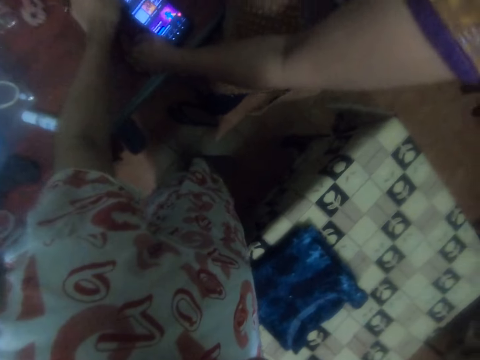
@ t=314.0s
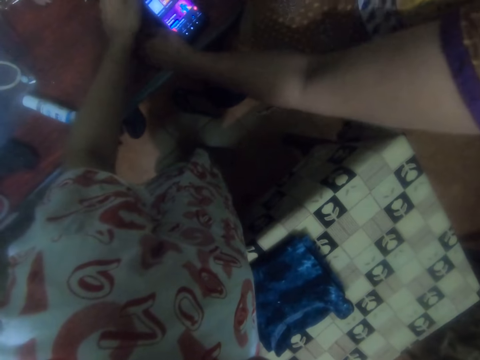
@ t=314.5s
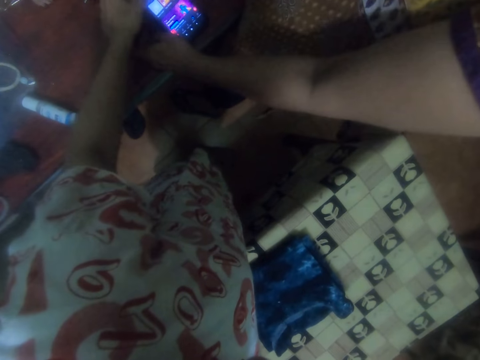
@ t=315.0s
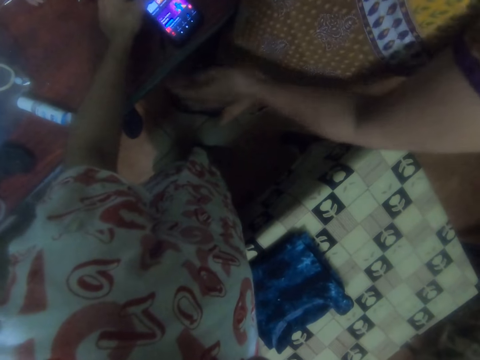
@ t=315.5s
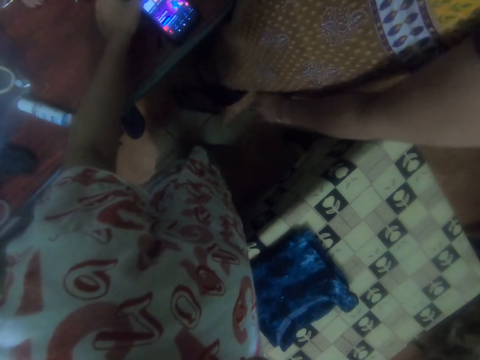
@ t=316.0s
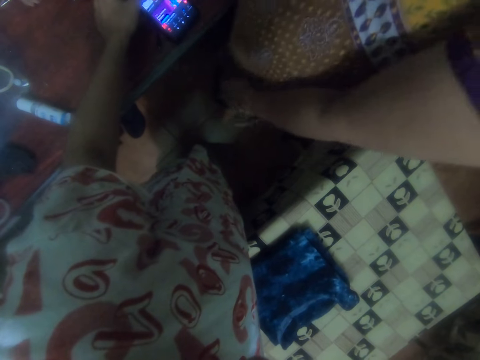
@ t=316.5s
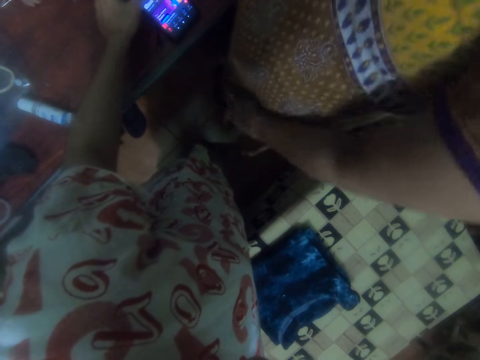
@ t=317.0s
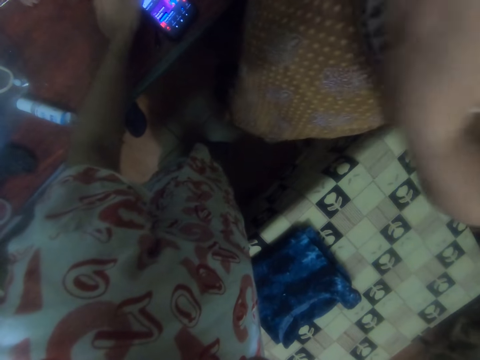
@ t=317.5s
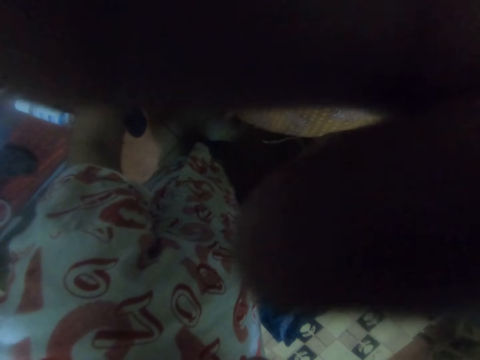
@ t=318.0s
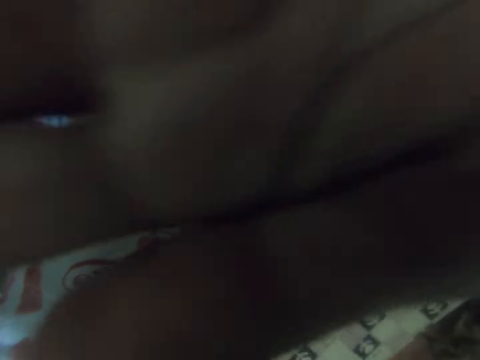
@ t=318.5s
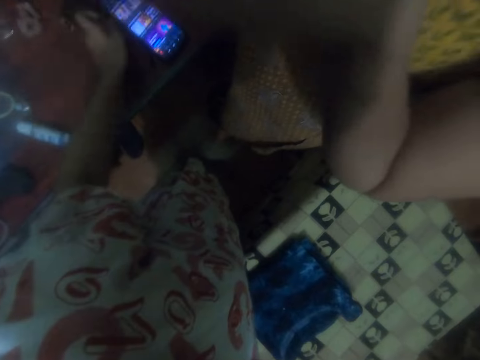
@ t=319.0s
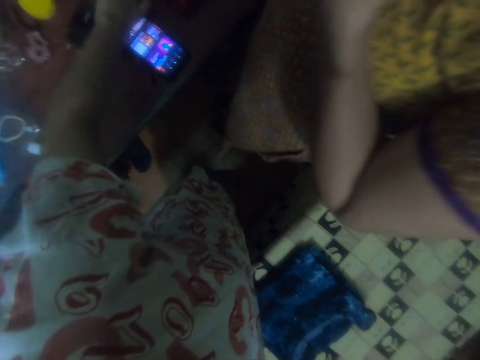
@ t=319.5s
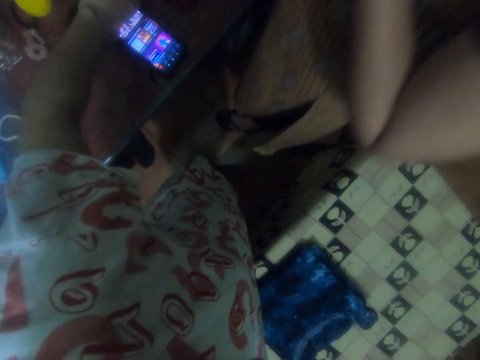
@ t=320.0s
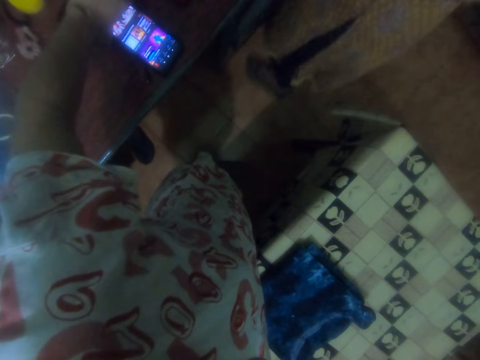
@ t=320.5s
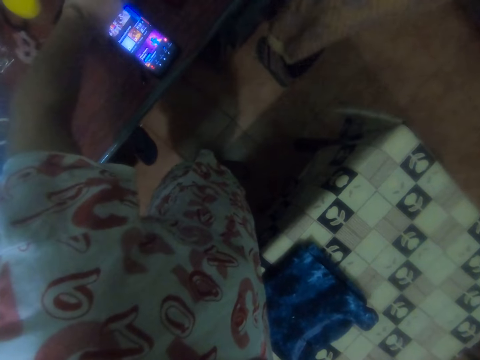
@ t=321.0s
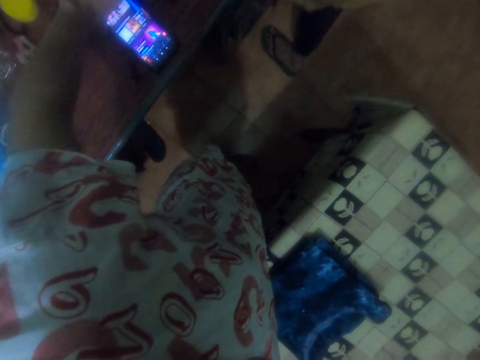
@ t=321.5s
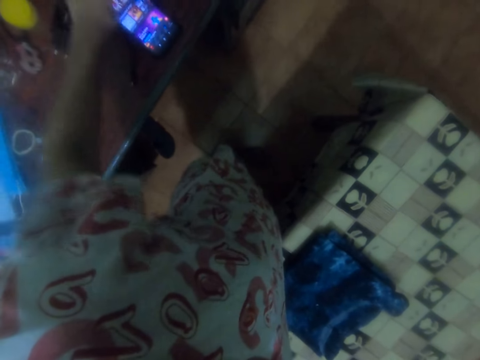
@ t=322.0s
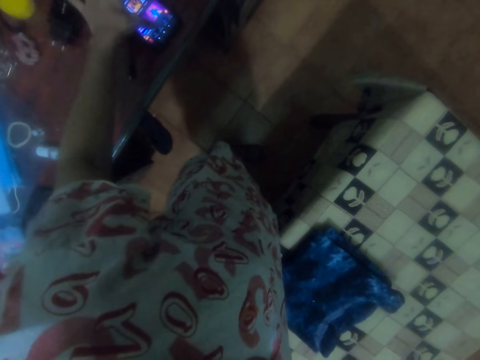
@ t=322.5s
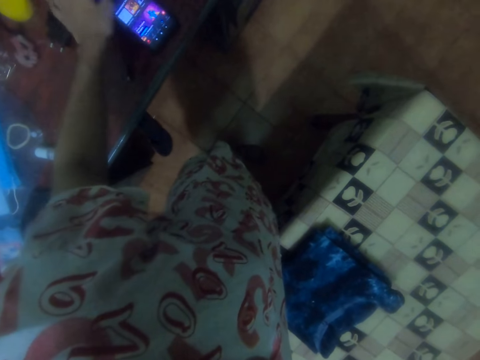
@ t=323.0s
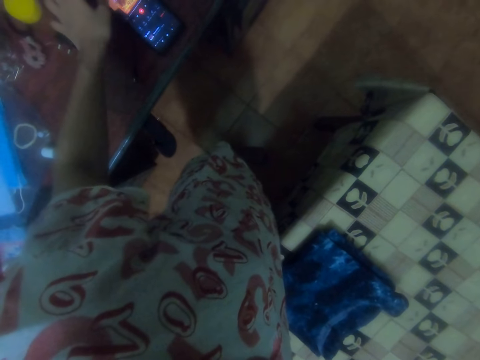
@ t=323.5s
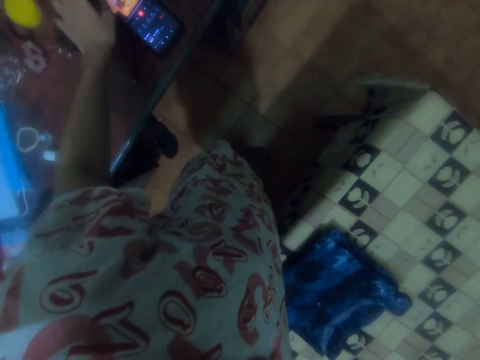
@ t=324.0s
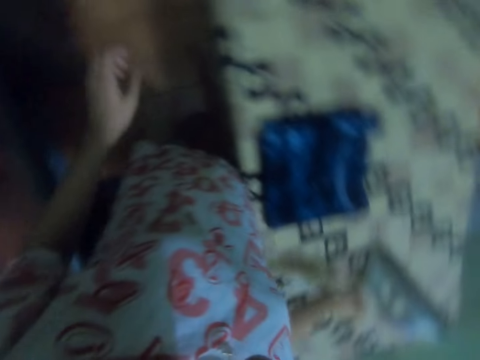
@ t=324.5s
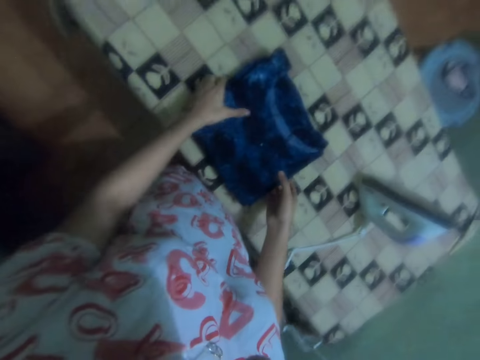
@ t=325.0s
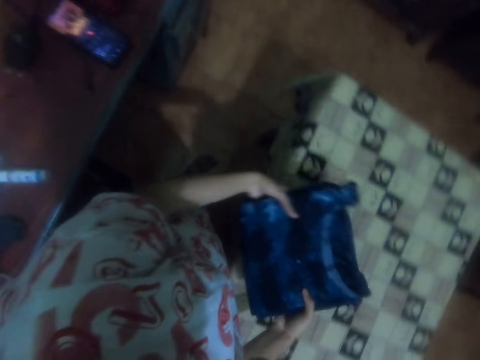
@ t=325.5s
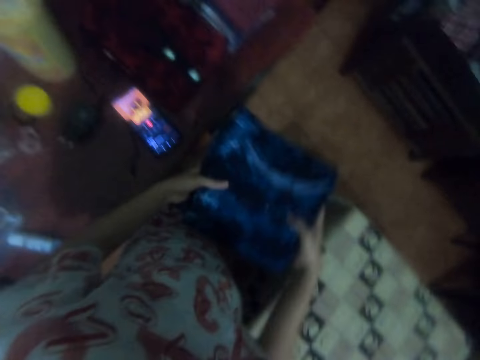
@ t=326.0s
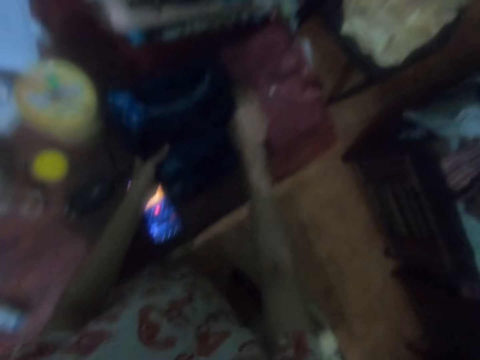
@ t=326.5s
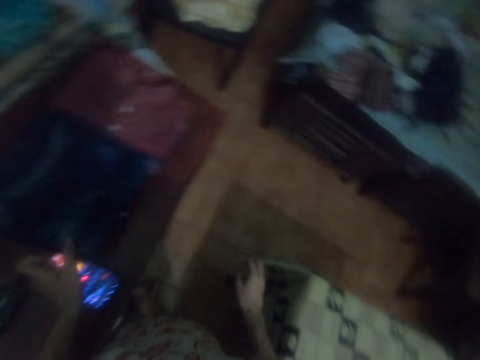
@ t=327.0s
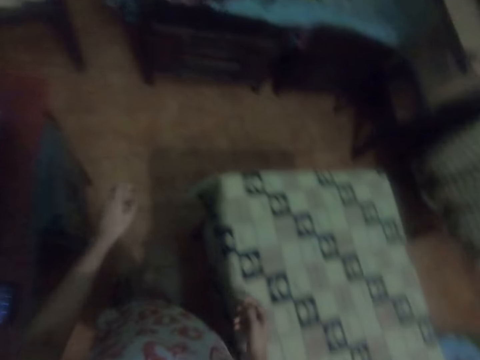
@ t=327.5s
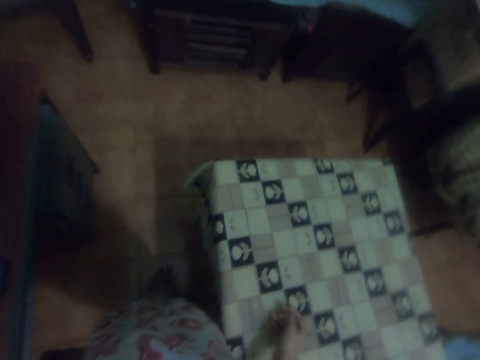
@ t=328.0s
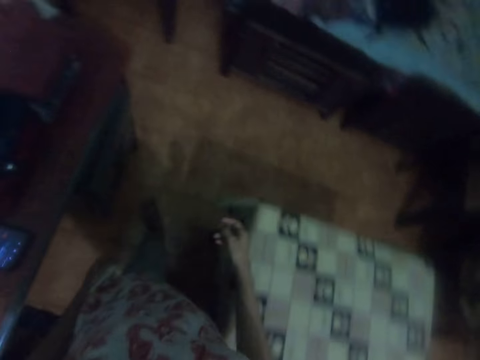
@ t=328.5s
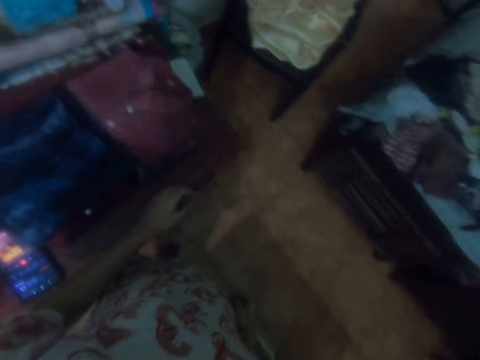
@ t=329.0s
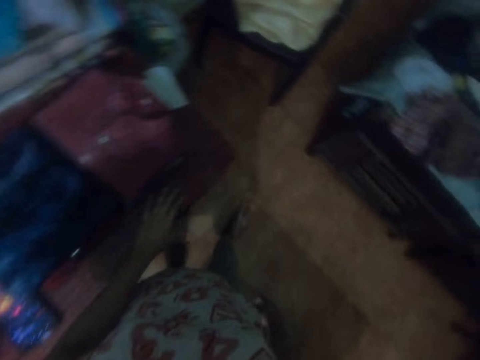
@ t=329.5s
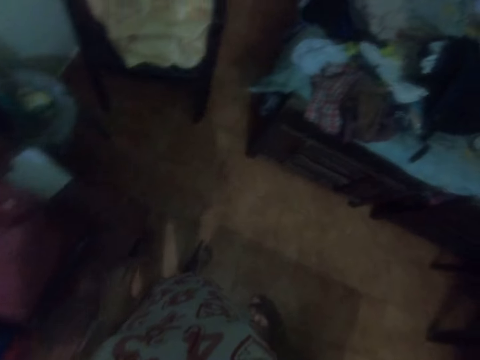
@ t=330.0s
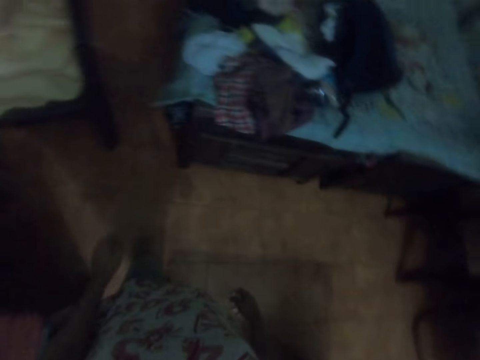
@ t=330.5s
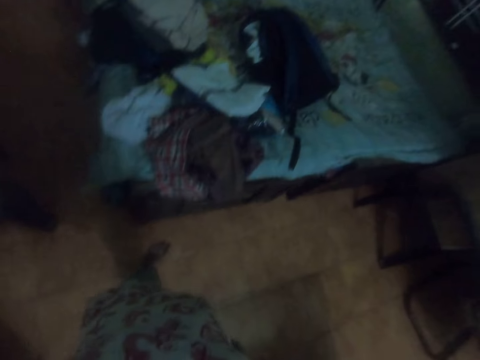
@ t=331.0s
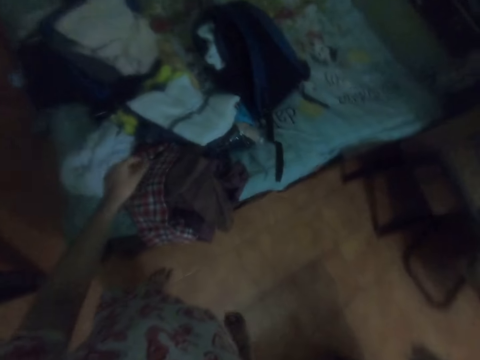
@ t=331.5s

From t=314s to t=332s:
The camera wearer scrolls their mobile phone. They touch the phone with the left hand. They use the phone. They hold the cloth with both hands. They drop the cloth on the heap of folded clothes. They sing. They touch the wardrobe with the left hand.

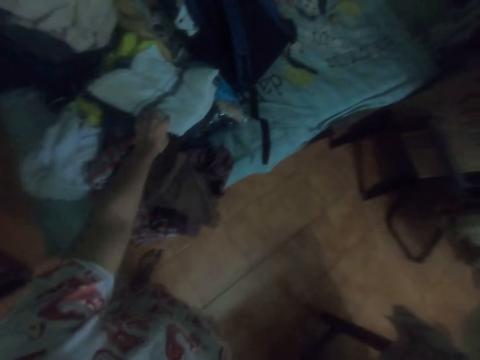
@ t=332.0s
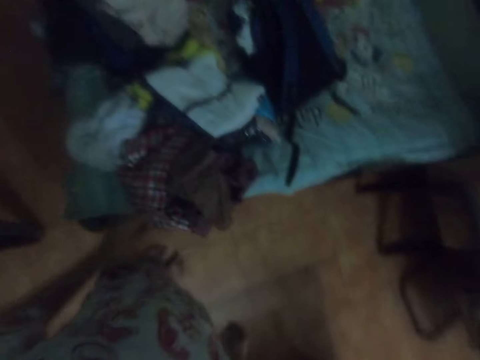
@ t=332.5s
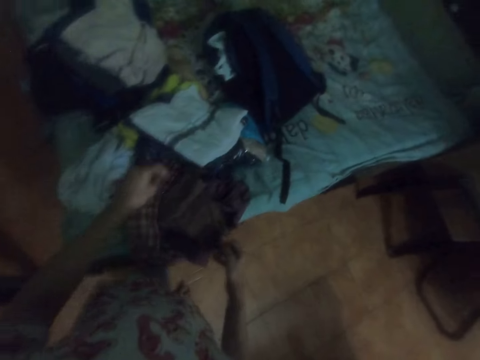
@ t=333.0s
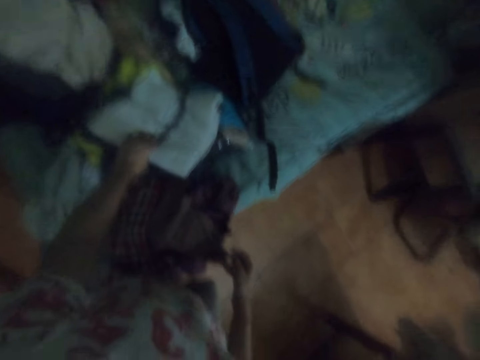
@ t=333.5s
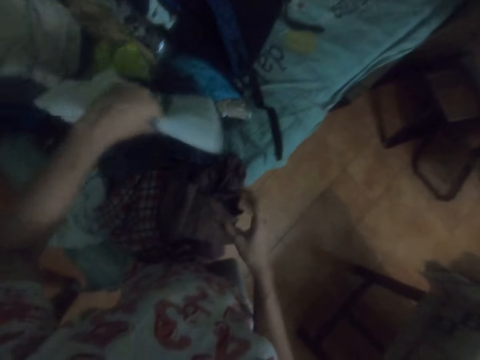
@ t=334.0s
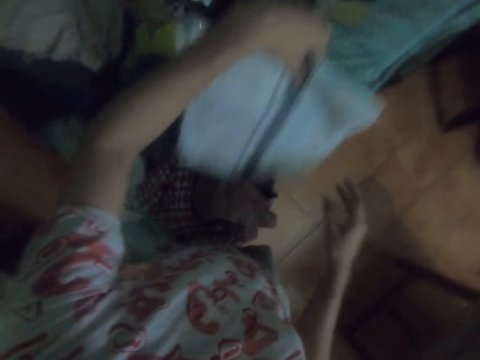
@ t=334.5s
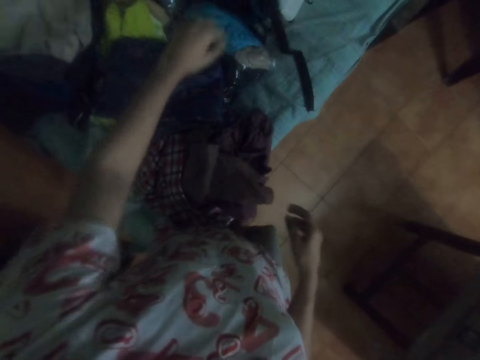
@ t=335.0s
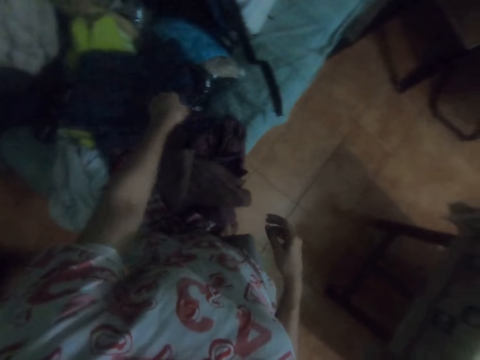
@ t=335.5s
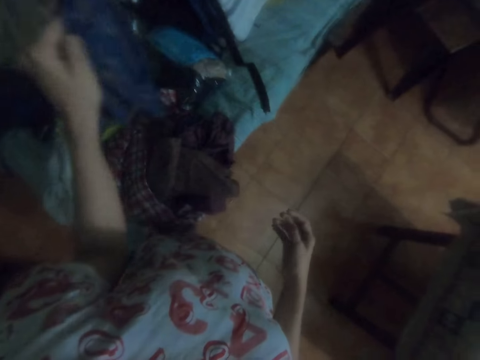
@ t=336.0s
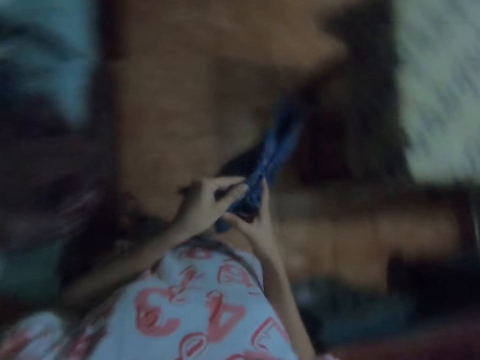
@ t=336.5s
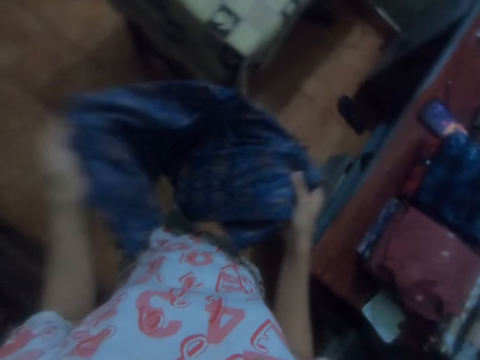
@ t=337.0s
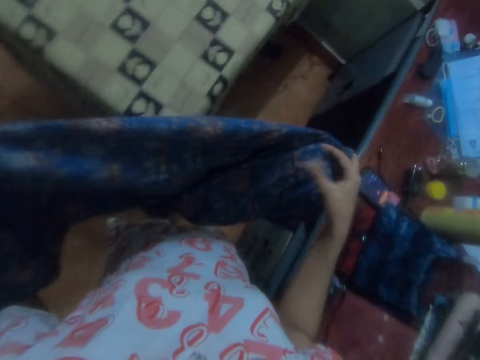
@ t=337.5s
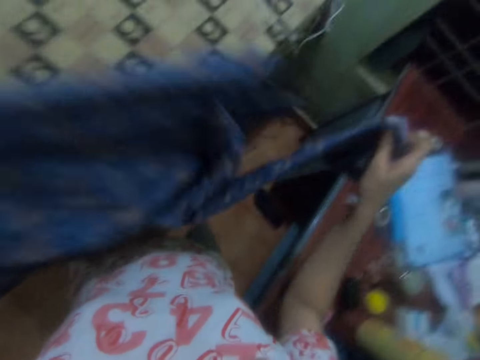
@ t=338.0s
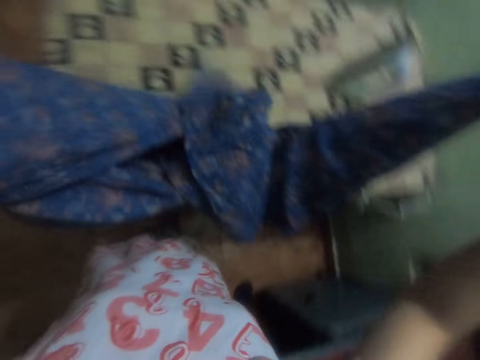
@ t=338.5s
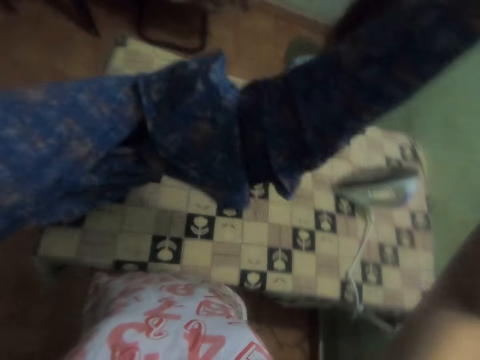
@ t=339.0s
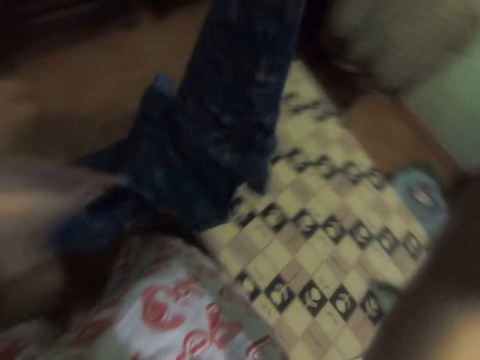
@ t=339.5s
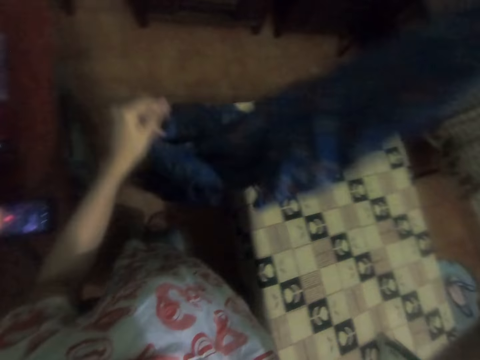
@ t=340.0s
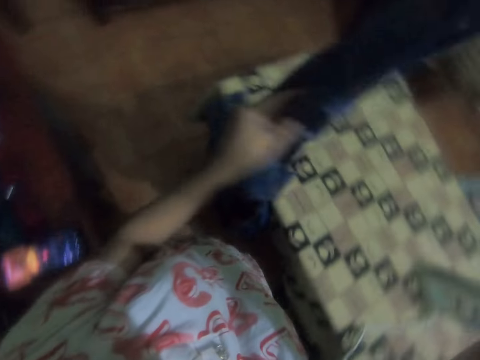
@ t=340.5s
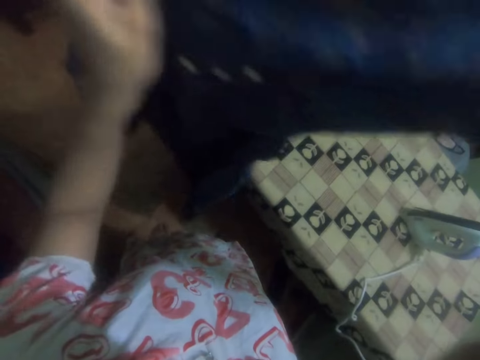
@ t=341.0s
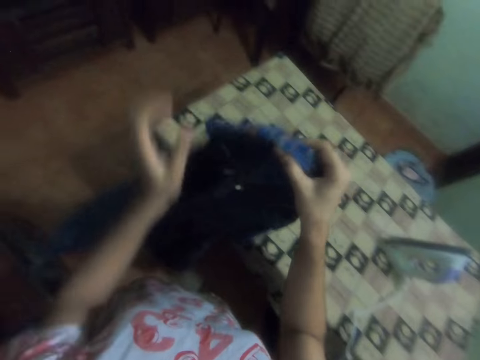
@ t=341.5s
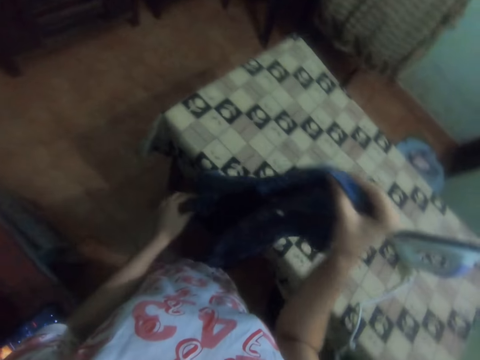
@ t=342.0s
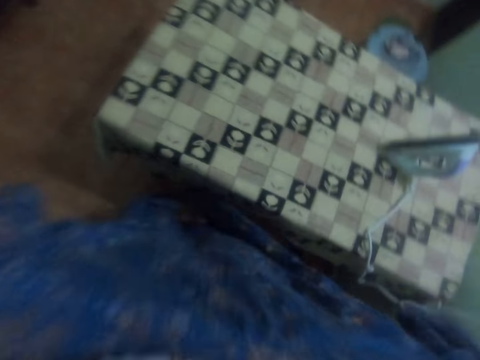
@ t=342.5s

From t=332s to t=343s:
The camera wearer puts the jacket aside. They pick up a white cloth with the left hand. They throw the white cloth on the bed. They pick up a blue flowered cloth or dress with the left hand. They hold the blue flowered cloth with both hands. They unfold the cloth with both hands. They straighten the dress.
